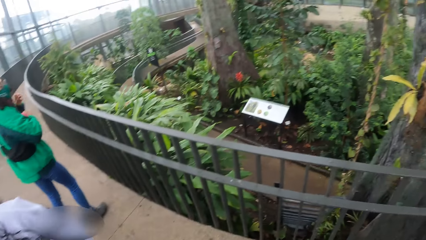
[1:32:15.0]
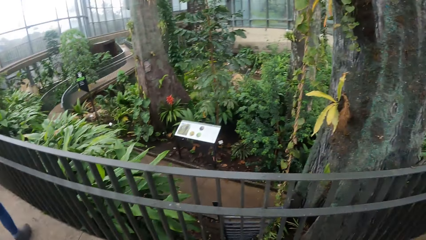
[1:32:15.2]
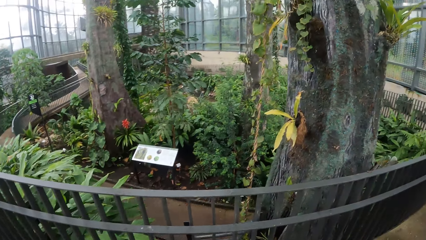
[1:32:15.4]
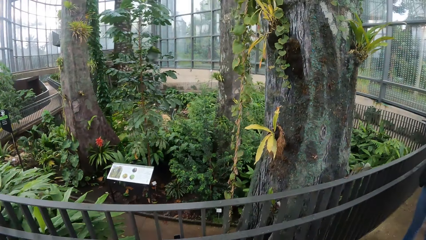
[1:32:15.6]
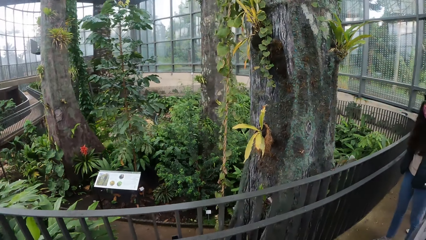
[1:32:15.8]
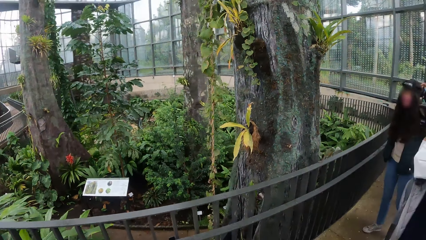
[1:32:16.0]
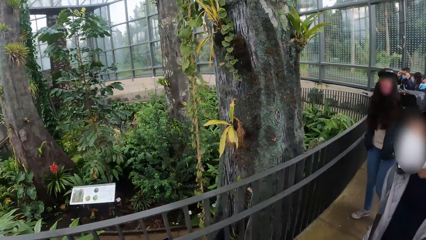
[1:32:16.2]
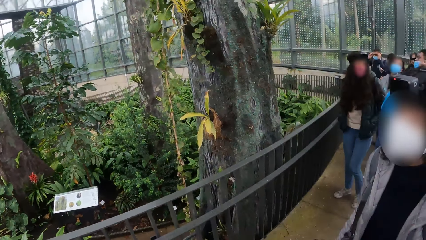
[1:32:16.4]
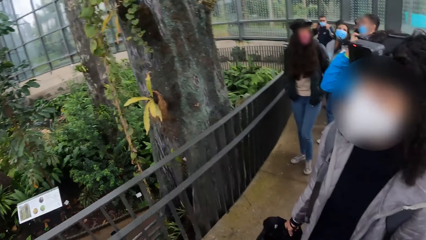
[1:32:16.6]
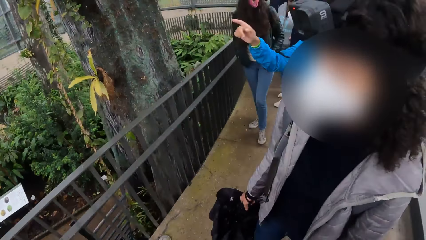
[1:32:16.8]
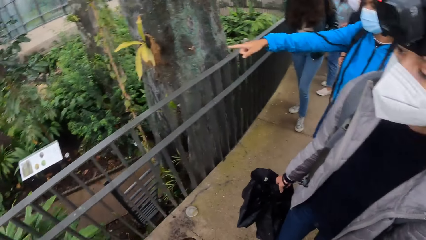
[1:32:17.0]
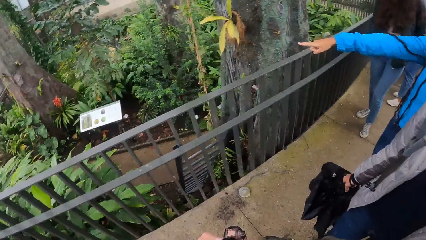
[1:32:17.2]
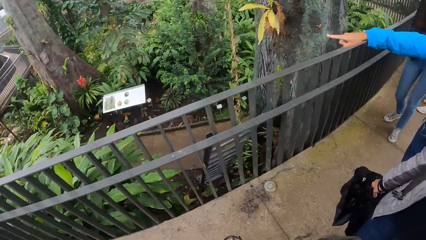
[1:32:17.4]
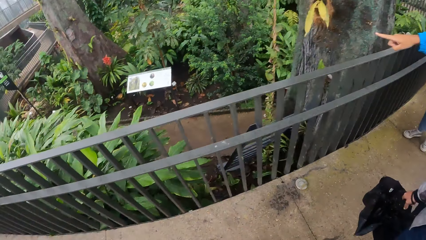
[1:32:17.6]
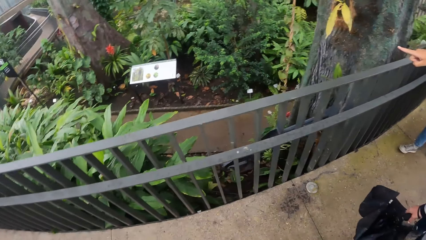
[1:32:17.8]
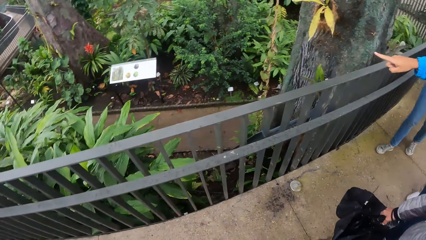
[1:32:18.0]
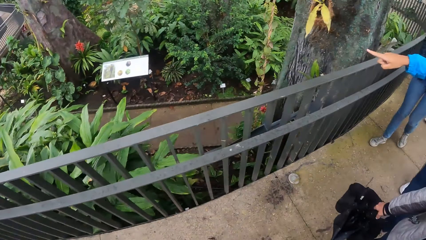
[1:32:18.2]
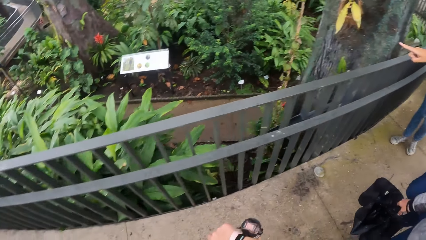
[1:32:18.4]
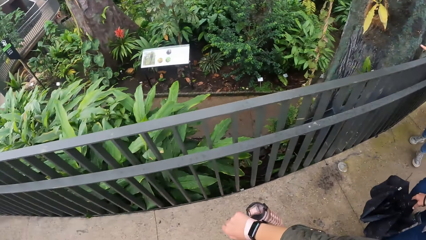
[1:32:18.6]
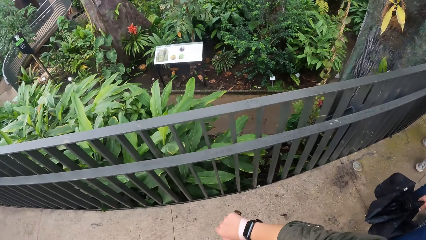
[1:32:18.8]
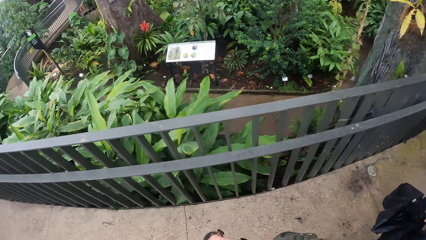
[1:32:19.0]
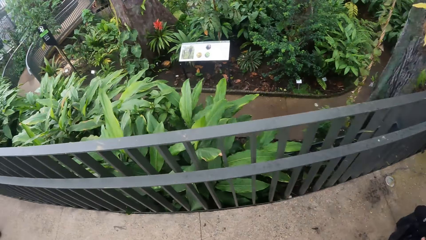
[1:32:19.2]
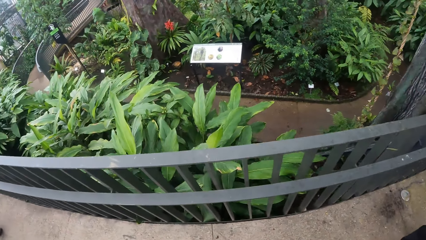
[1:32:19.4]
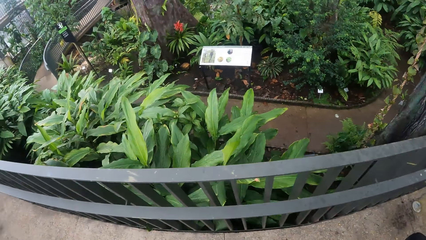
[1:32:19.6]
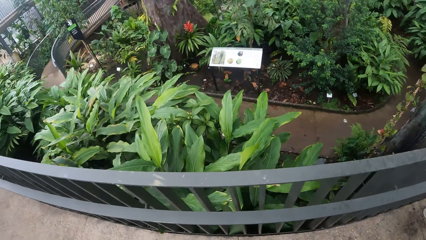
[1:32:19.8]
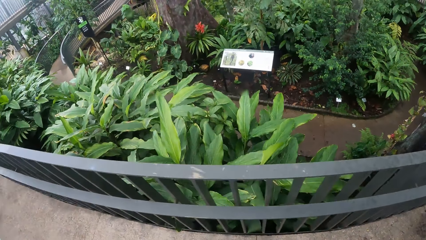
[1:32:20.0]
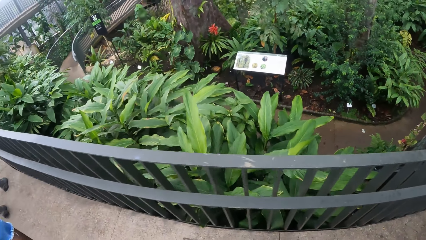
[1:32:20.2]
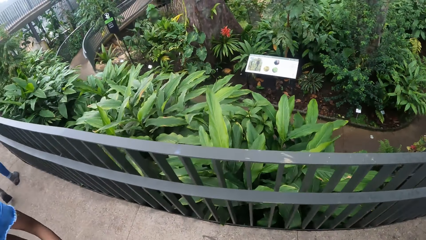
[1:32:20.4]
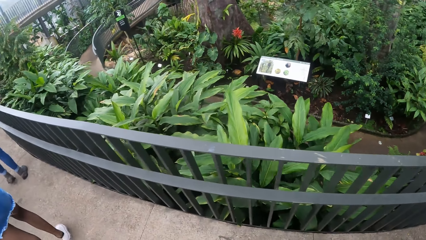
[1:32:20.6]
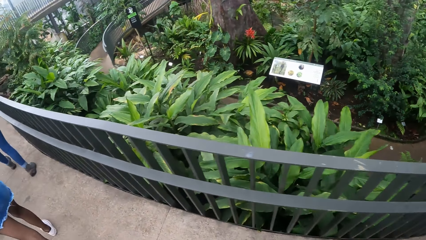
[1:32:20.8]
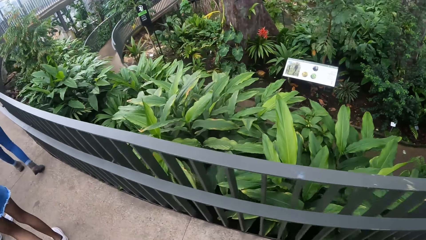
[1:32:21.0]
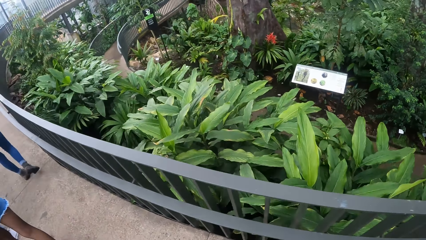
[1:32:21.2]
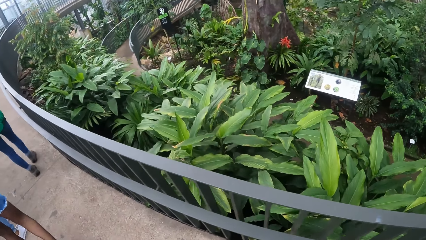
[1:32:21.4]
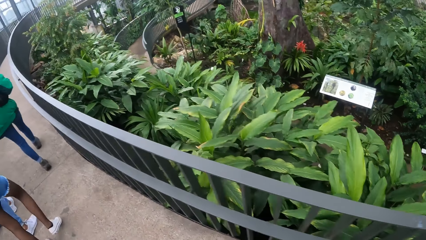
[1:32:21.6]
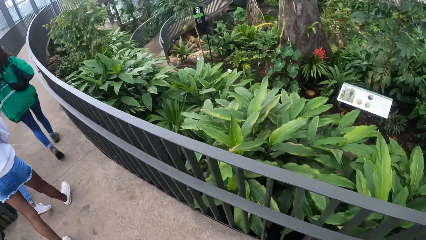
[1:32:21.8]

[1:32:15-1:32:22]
A woman gestures with her right hand.

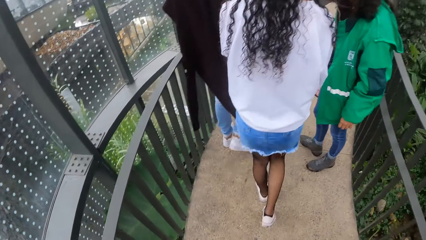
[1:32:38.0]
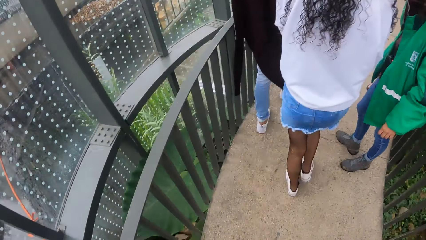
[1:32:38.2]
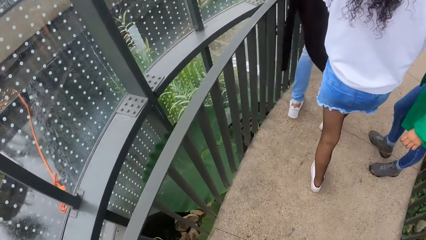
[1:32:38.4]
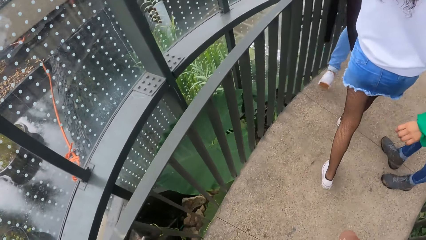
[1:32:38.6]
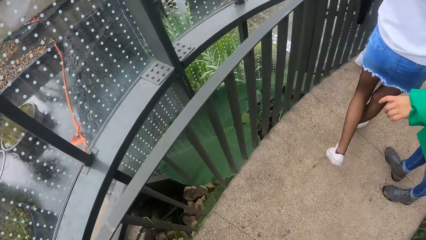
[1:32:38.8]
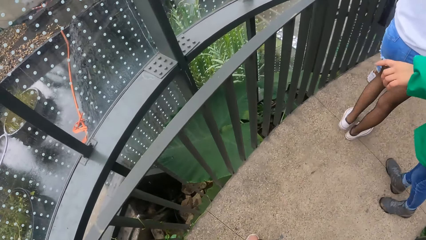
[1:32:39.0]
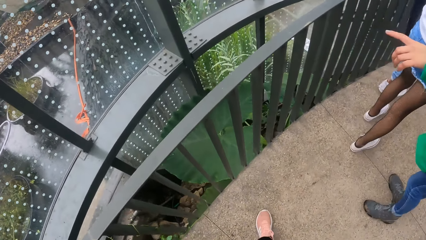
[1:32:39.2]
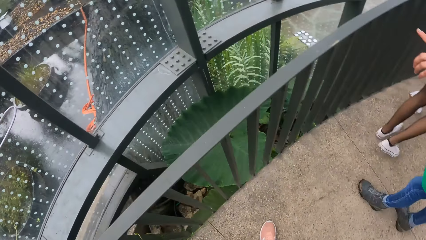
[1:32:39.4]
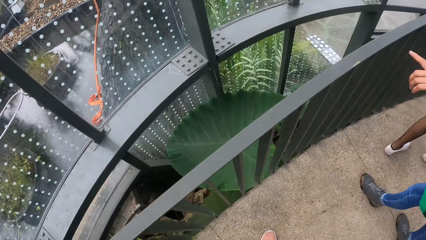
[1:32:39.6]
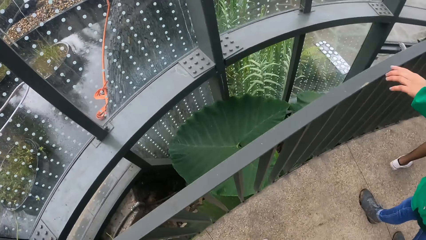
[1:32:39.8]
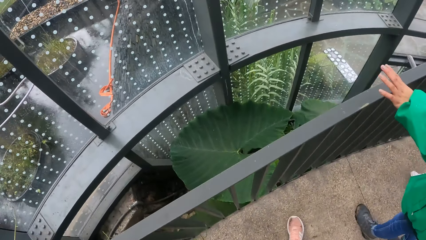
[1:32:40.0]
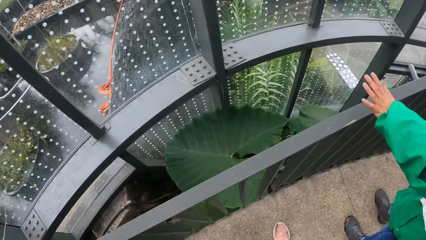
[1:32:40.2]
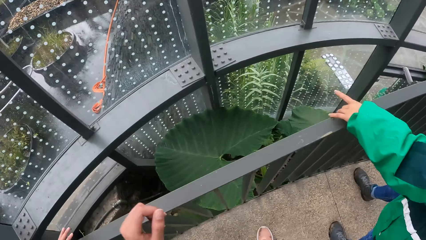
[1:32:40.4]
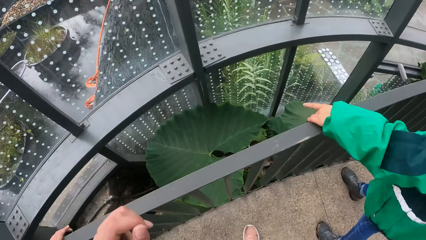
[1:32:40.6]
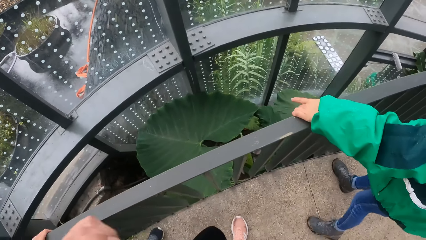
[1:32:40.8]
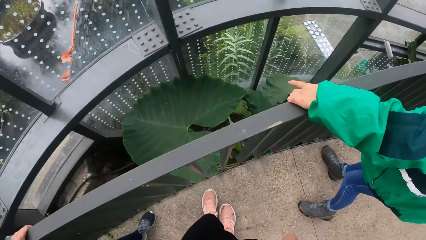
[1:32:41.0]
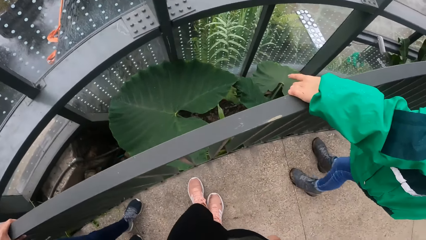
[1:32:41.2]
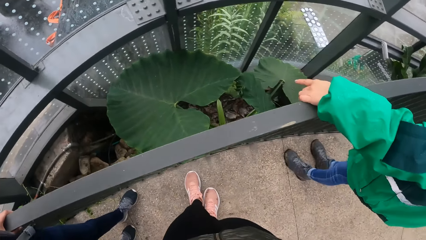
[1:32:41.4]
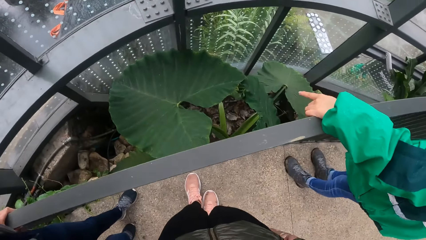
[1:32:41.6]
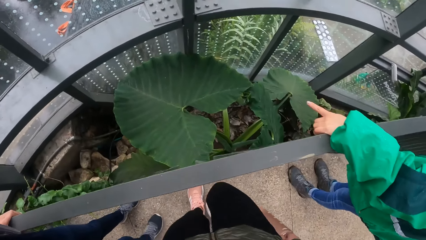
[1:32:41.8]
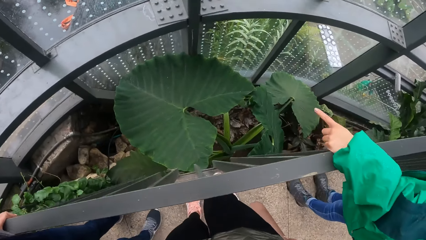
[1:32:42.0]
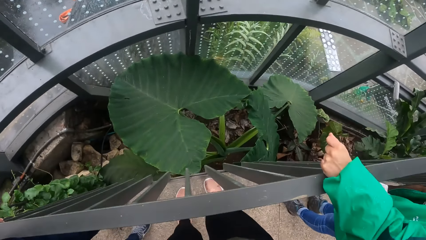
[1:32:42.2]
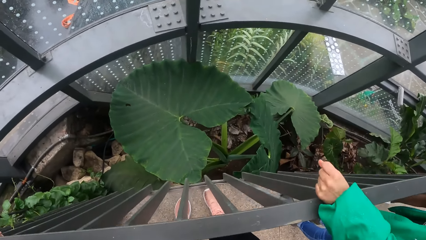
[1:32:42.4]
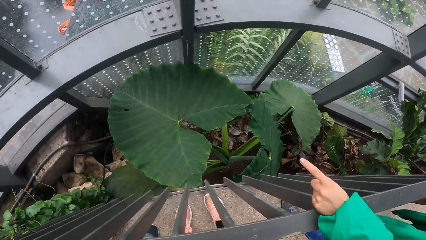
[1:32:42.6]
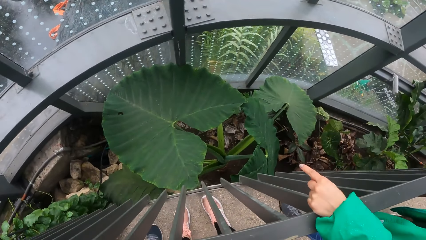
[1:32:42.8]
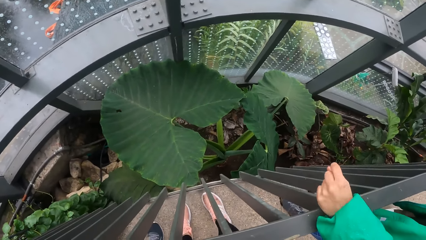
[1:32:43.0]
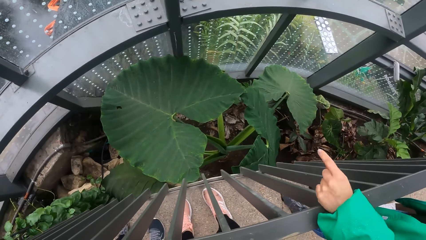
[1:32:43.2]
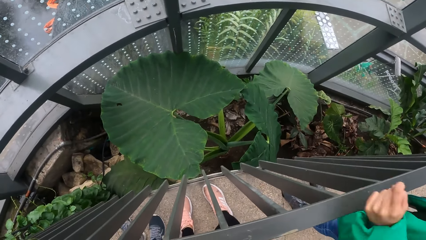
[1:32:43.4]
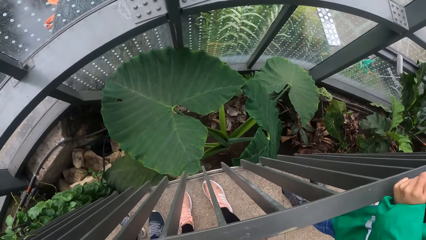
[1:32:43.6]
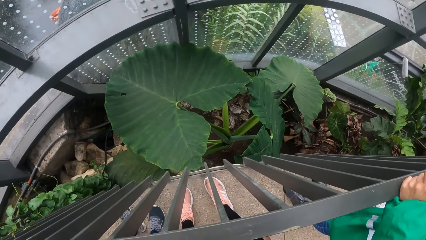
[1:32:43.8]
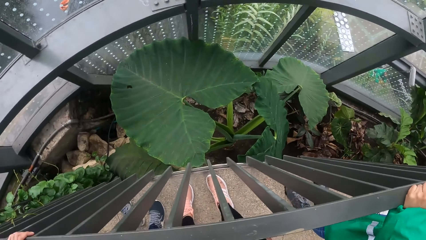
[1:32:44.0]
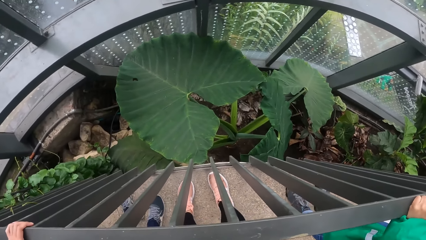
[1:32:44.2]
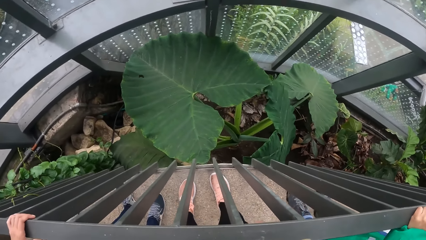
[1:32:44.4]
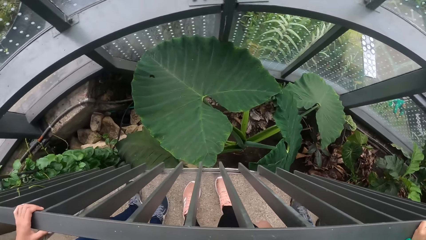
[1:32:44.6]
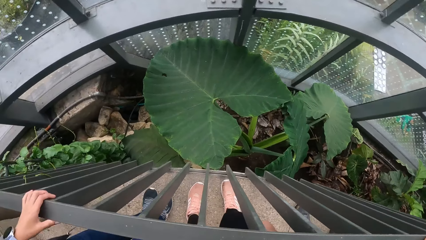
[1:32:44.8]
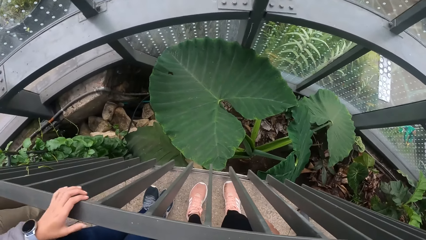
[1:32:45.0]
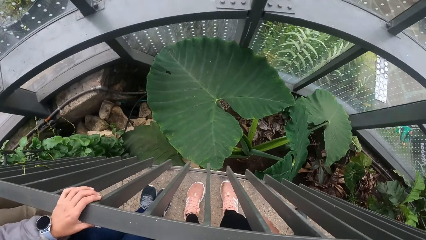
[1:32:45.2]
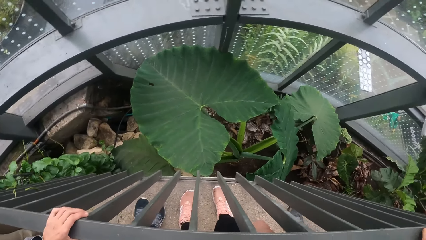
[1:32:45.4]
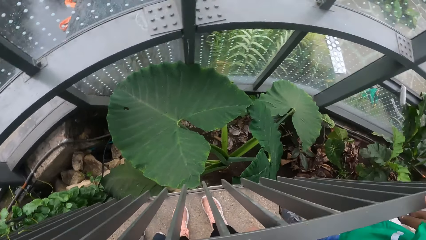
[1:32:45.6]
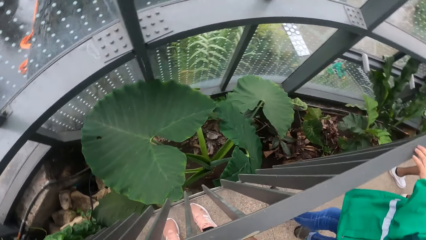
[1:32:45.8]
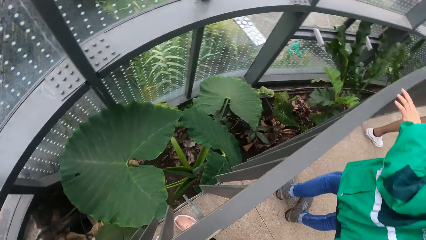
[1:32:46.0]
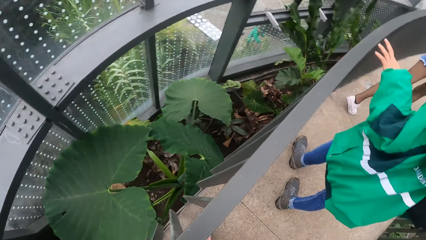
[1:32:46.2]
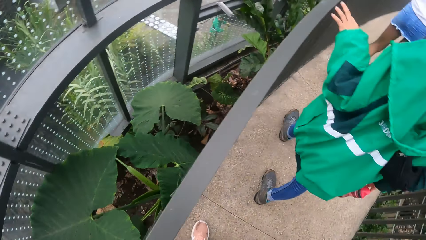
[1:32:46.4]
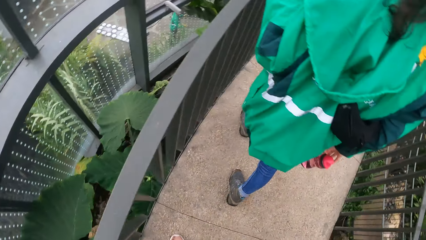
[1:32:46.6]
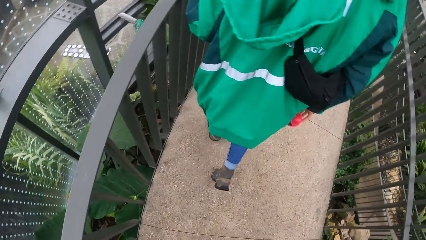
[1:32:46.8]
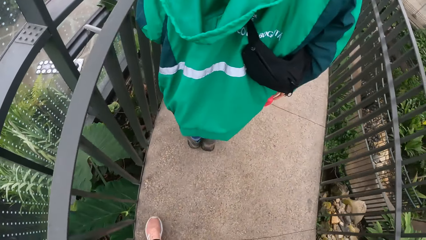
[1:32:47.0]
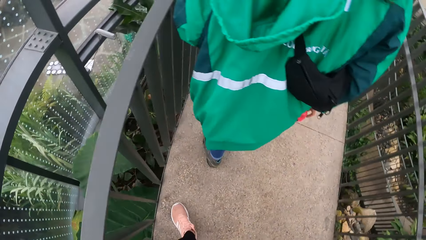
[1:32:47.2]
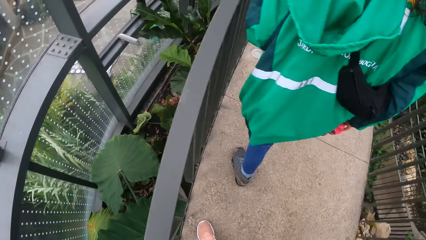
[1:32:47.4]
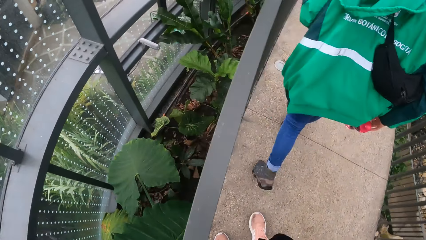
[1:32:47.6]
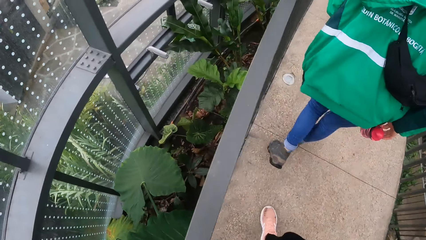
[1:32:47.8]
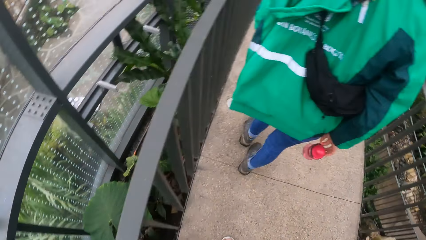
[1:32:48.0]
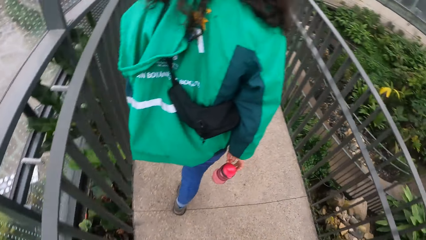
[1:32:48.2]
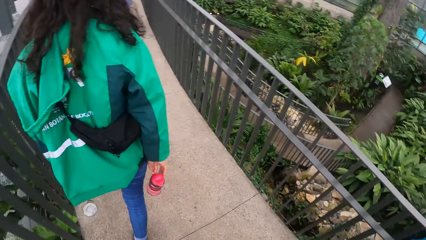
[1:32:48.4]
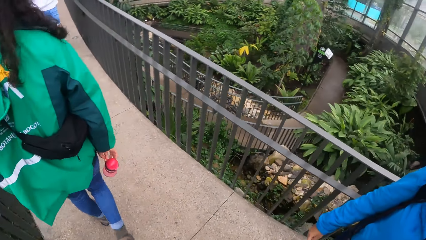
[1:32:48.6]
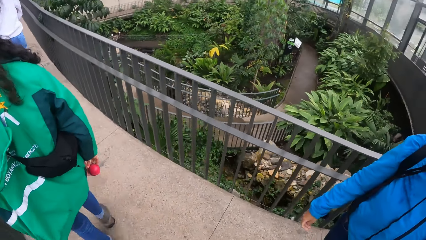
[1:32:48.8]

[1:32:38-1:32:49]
The tour guide gestures with her left hand. The tour guide holds a railing with her left hand. A woman holds the railing with her left hand. The tour guide gestures with her left hand. The woman moves her left hand along the railing.
